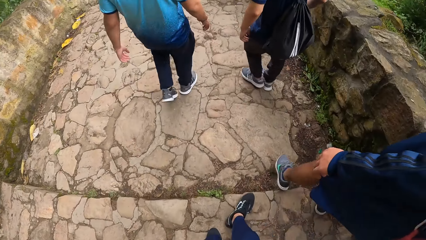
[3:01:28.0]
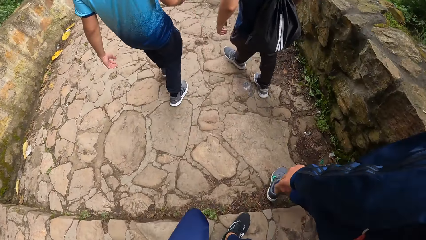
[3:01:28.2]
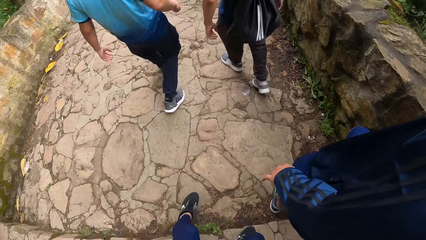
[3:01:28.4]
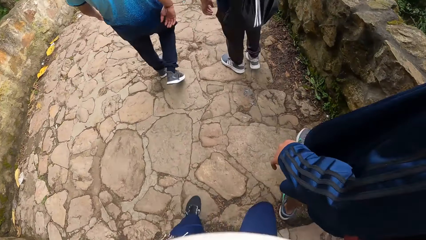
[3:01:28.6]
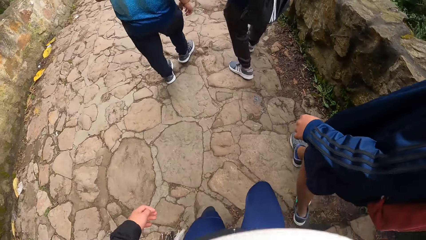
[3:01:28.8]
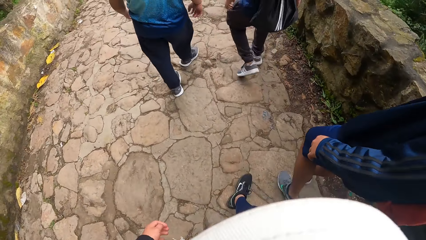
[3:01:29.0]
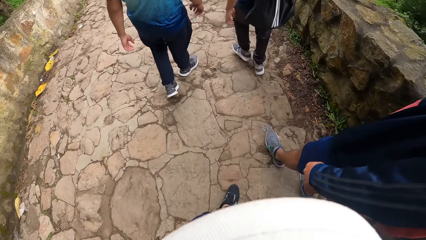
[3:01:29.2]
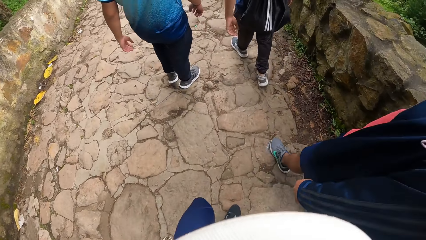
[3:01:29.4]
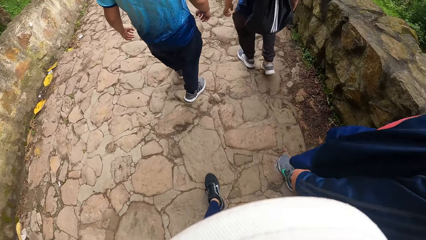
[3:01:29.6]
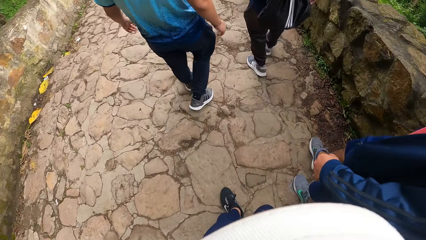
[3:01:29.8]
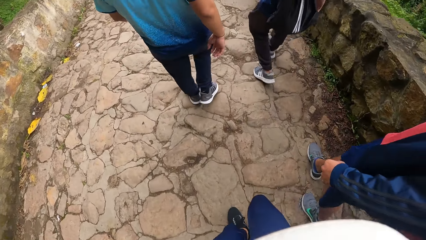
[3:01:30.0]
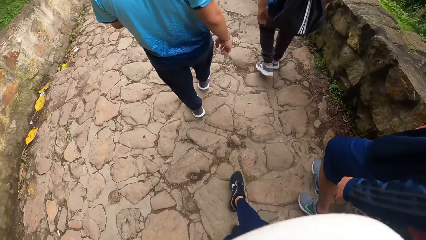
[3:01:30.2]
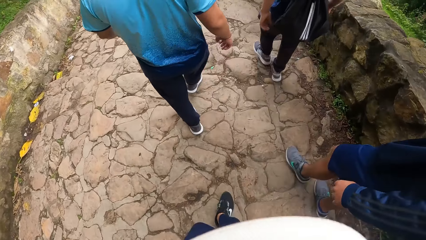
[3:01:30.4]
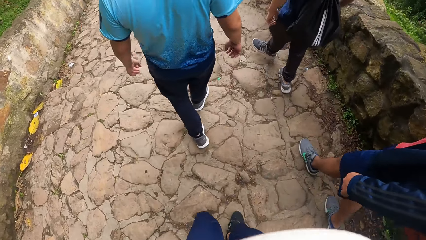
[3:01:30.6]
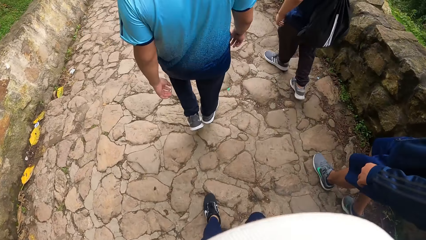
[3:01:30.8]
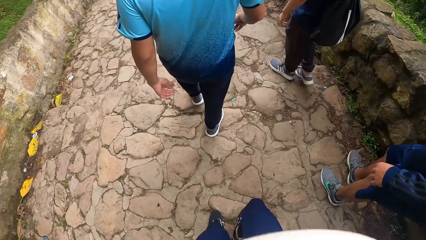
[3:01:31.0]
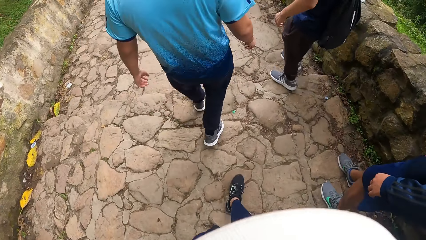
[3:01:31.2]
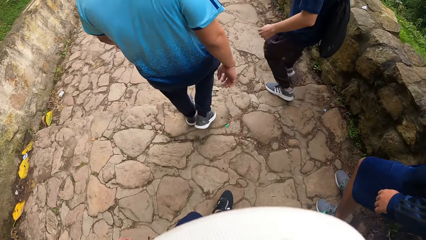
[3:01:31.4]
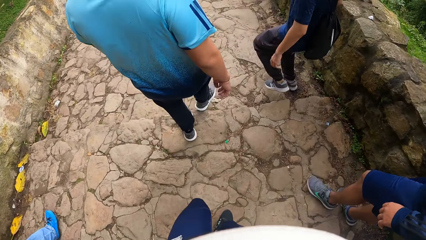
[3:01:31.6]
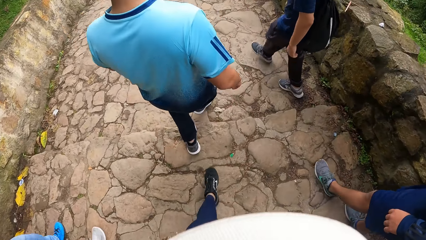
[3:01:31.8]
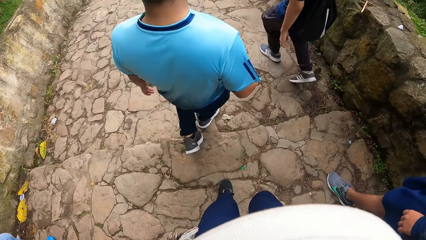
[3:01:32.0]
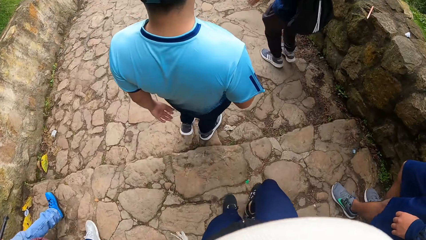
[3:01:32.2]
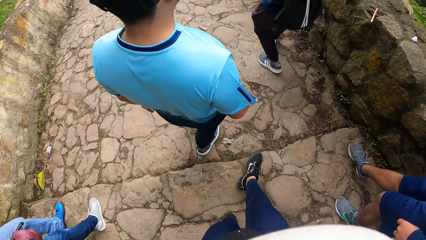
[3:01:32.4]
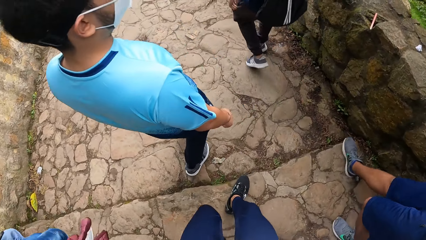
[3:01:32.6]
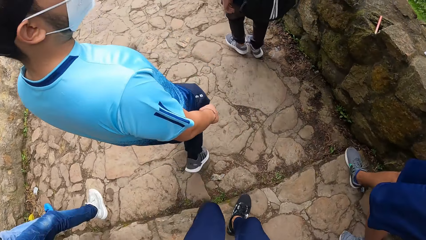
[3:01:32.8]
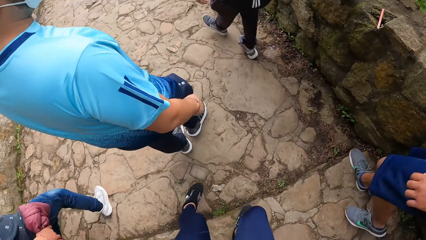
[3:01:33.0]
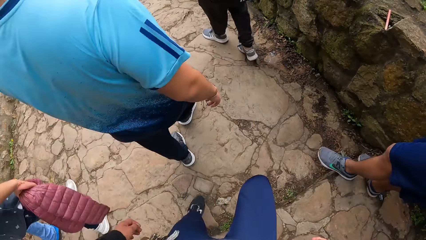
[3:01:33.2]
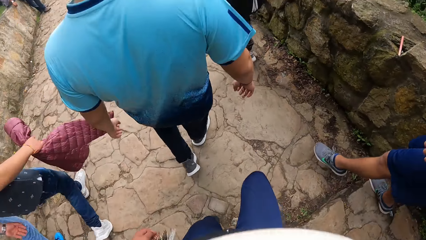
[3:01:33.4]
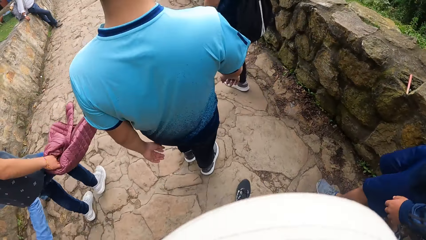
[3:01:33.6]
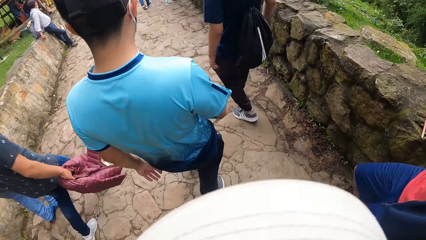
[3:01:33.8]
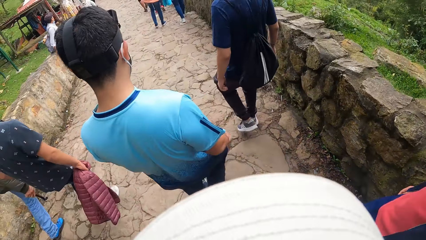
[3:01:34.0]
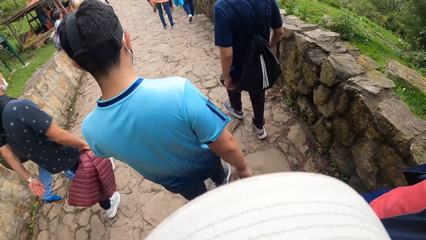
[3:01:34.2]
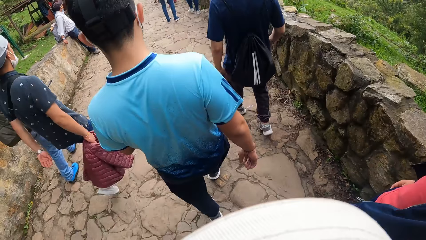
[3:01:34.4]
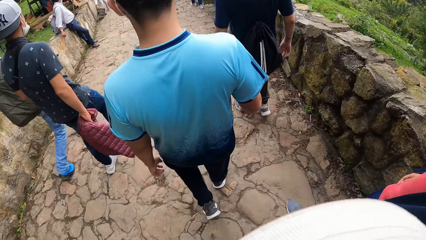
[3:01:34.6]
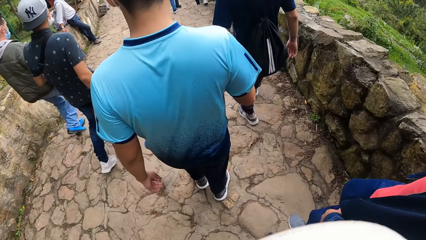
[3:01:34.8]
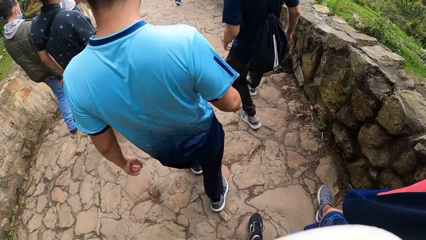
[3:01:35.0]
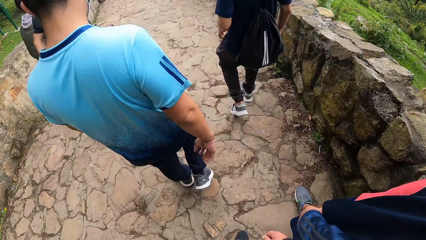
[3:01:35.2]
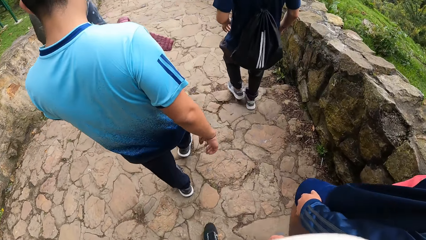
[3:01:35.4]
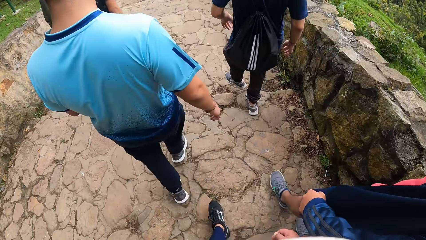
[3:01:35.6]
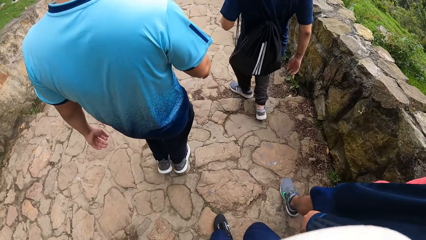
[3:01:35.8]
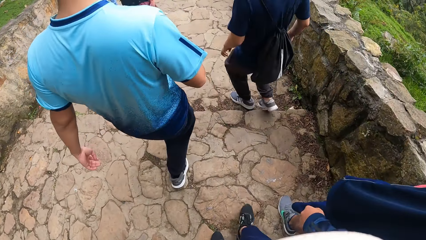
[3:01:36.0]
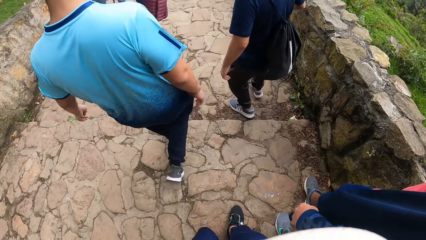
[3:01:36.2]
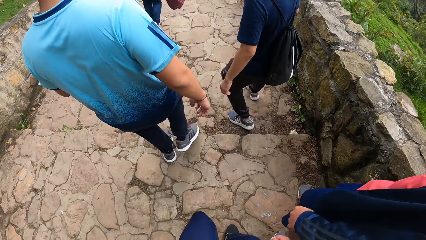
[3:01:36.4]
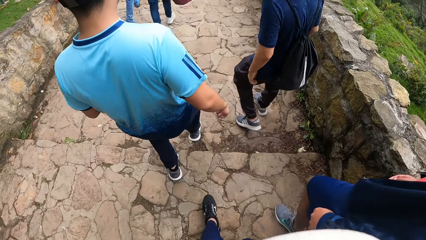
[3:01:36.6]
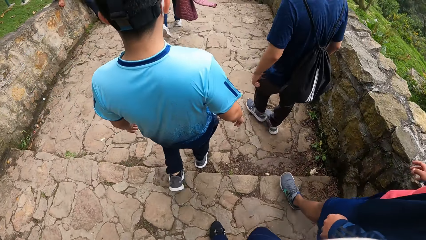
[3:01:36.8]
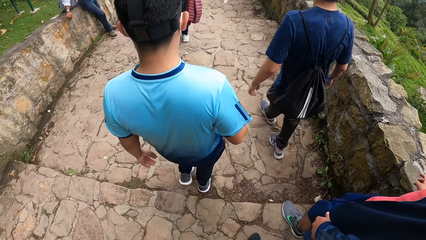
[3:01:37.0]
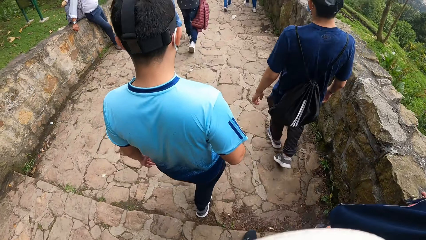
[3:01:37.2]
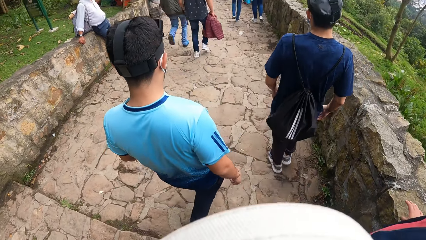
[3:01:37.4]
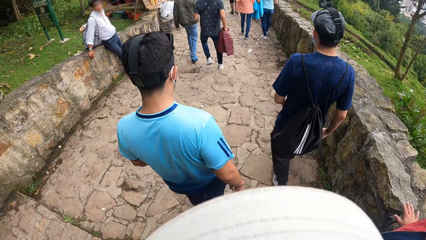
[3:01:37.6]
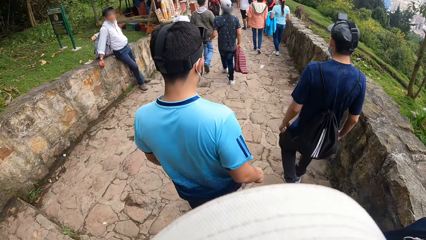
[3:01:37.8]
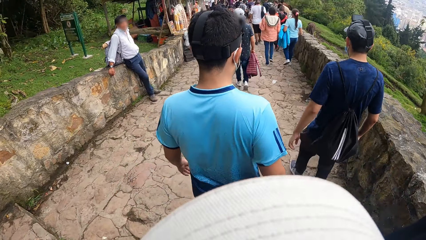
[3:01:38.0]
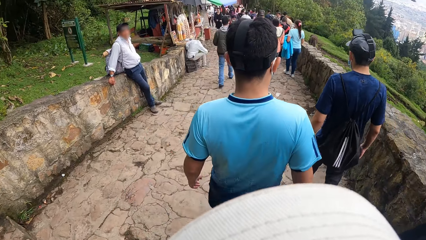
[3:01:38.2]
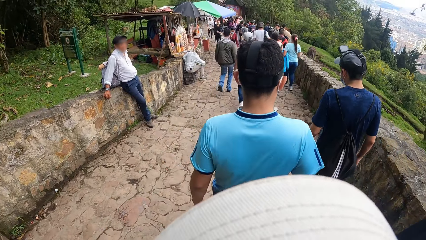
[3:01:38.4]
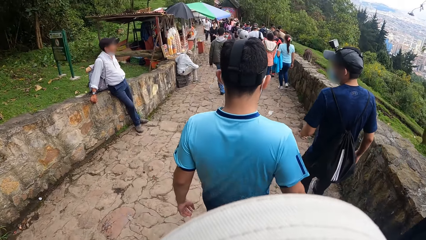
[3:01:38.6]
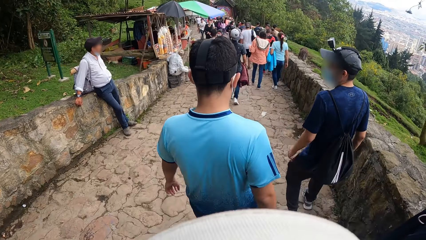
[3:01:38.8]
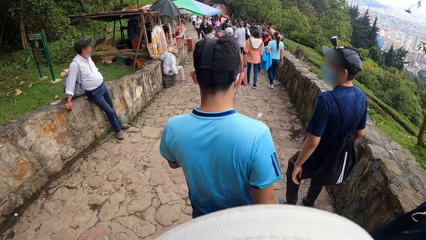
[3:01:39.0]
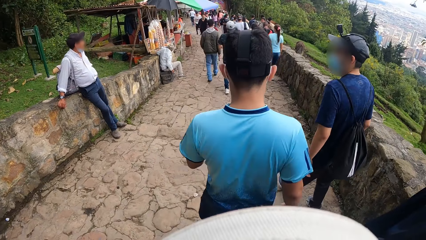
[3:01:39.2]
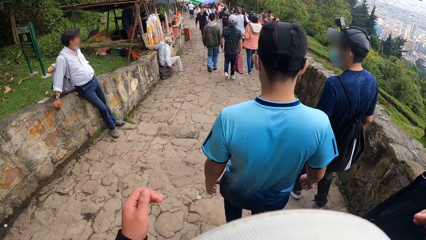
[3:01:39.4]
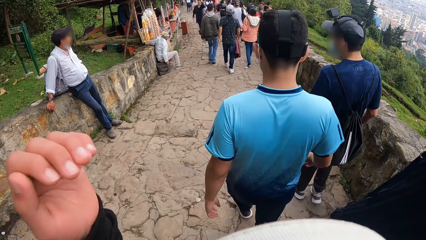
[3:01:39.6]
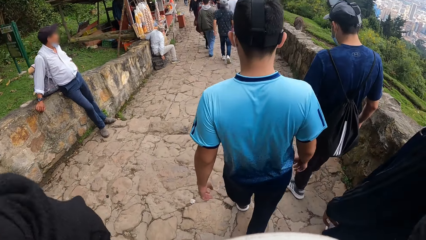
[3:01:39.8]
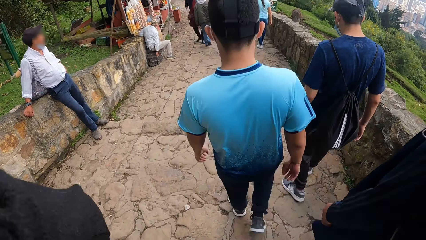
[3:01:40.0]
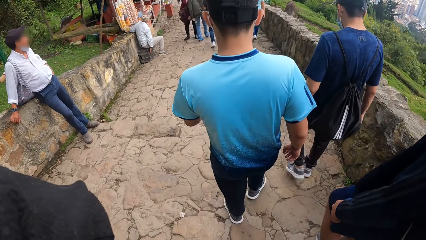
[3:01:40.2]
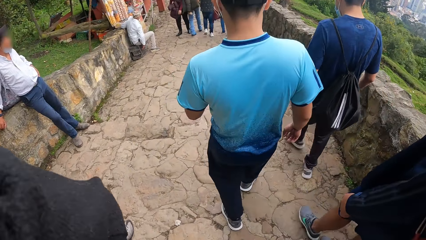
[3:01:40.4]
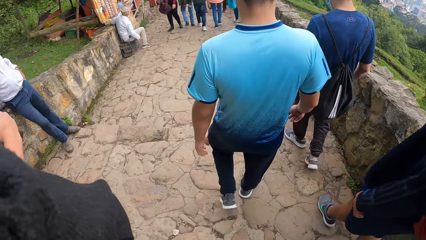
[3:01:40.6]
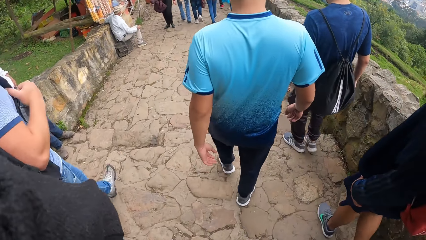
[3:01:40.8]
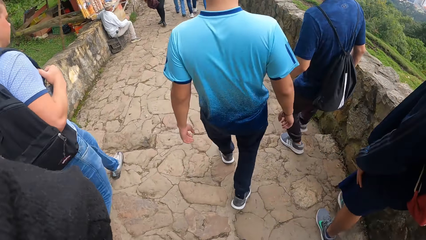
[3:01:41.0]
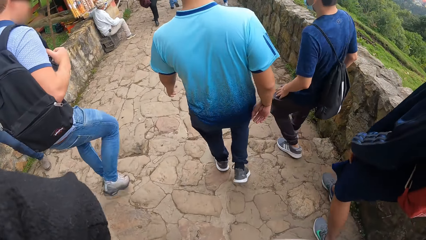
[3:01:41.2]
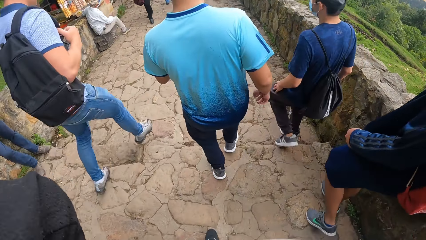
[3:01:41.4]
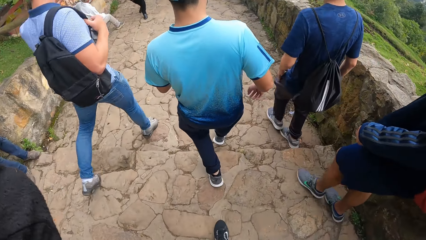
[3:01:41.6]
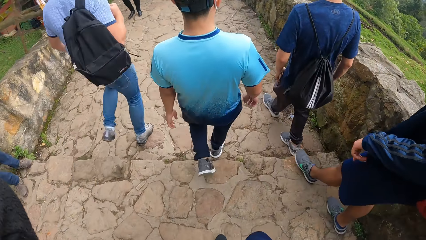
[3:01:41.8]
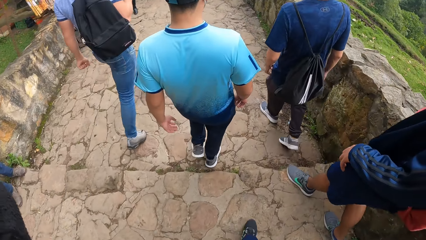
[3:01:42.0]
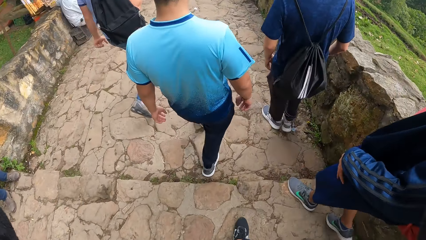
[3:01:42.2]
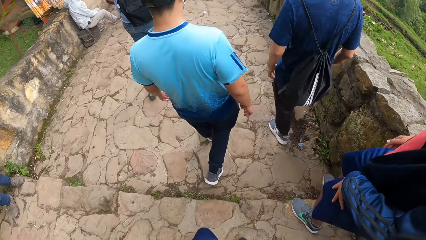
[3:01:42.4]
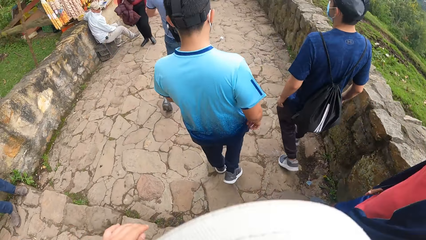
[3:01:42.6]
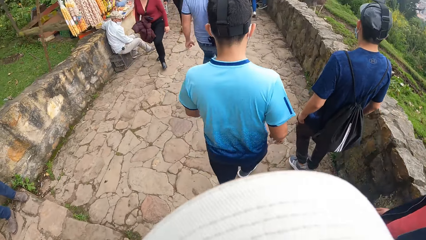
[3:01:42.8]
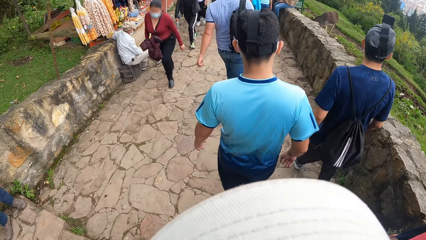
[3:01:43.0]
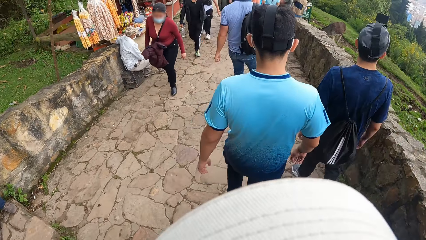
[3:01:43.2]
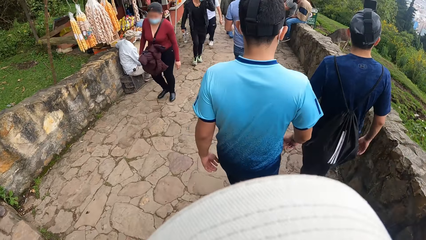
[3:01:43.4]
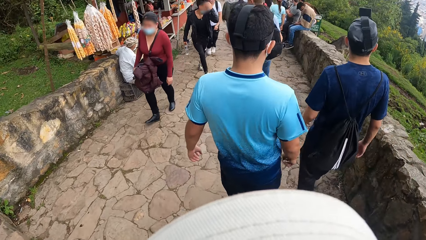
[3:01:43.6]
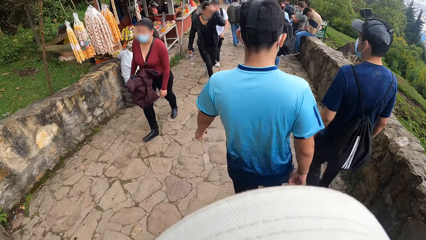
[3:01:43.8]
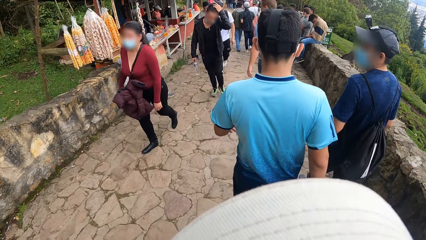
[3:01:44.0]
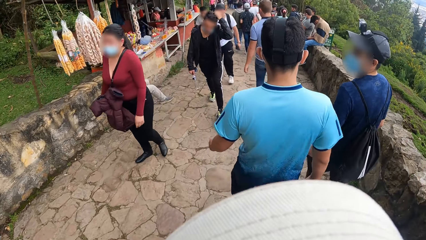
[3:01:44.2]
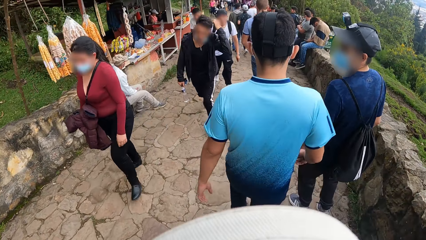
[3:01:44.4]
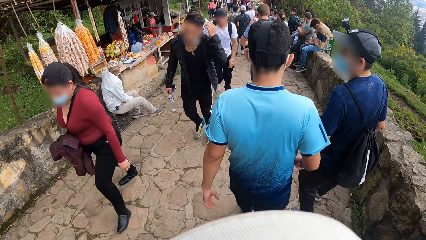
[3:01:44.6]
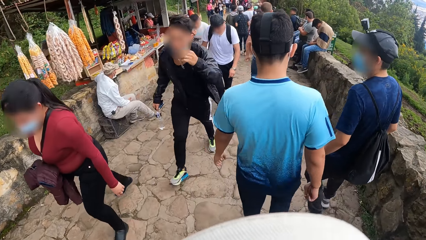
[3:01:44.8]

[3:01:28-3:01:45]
The camera wearer scratches his hair with his left hand. He adjusts the camera. He hikes down the mountain.
